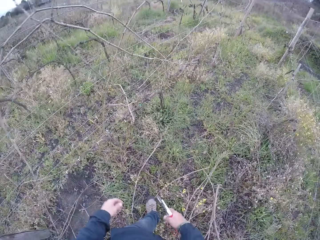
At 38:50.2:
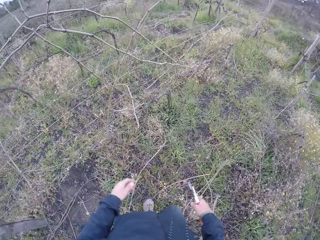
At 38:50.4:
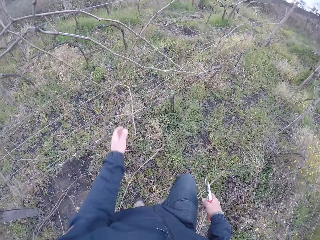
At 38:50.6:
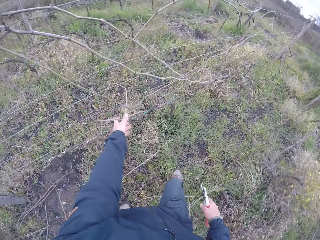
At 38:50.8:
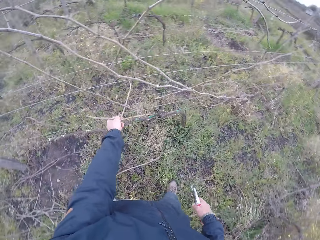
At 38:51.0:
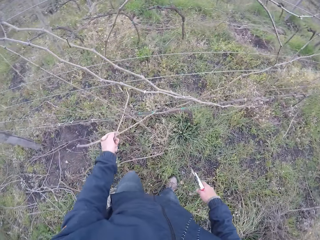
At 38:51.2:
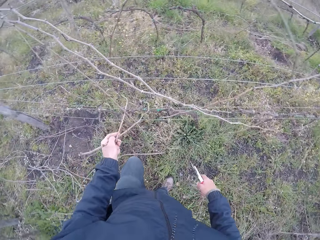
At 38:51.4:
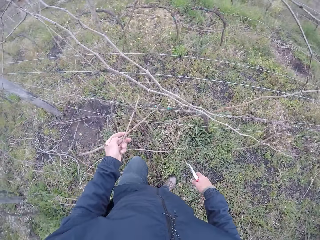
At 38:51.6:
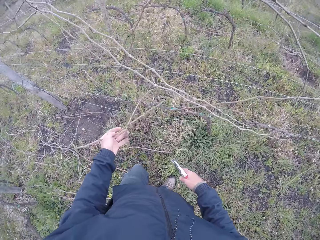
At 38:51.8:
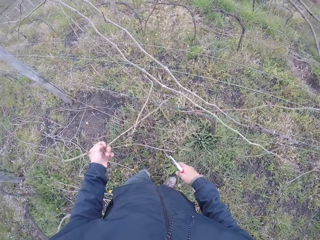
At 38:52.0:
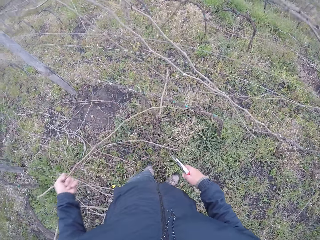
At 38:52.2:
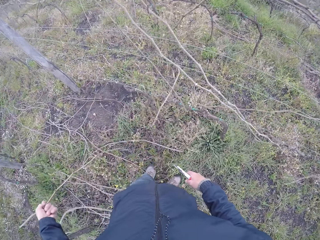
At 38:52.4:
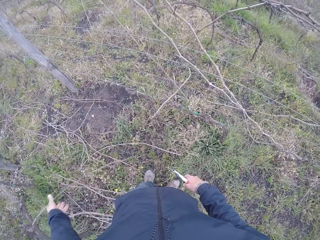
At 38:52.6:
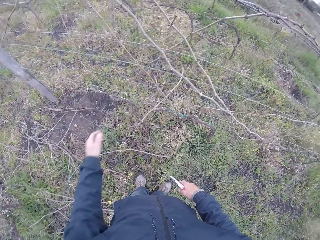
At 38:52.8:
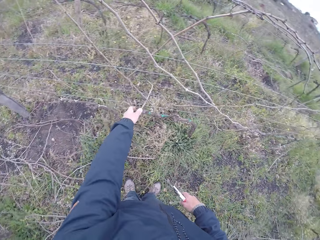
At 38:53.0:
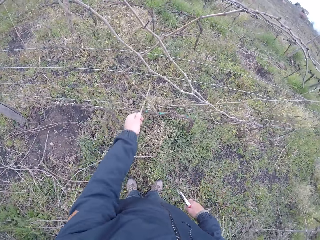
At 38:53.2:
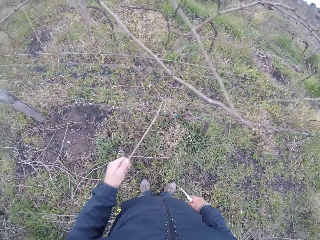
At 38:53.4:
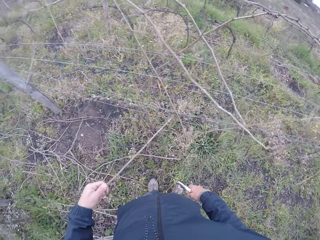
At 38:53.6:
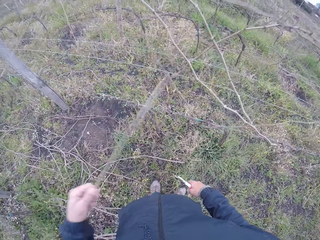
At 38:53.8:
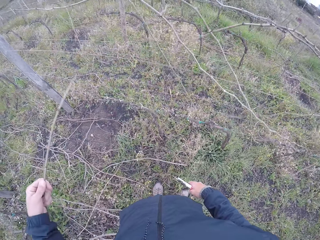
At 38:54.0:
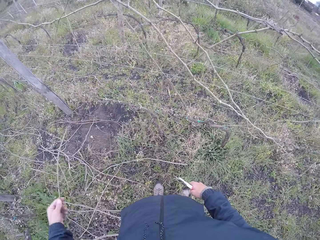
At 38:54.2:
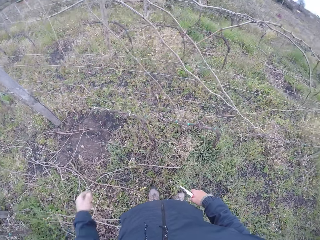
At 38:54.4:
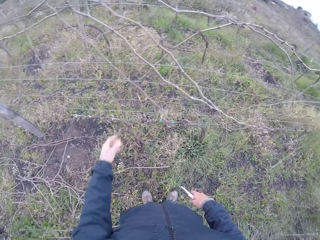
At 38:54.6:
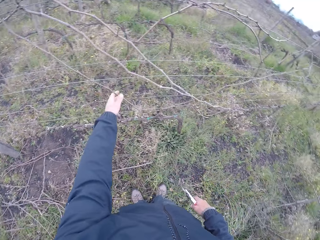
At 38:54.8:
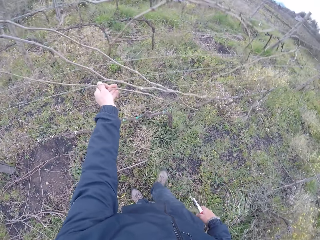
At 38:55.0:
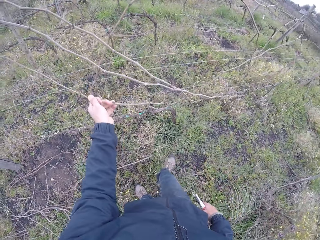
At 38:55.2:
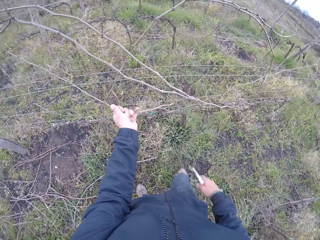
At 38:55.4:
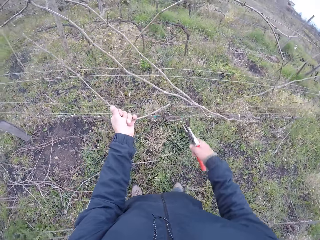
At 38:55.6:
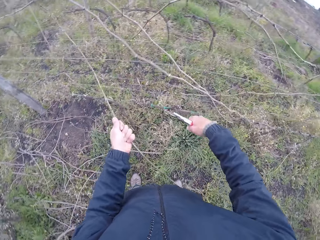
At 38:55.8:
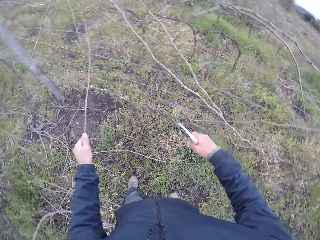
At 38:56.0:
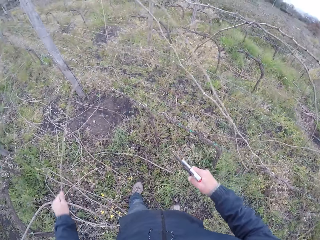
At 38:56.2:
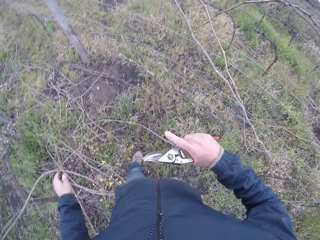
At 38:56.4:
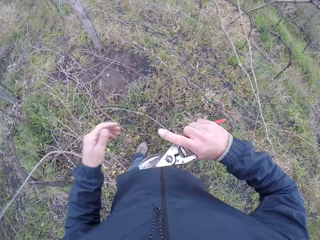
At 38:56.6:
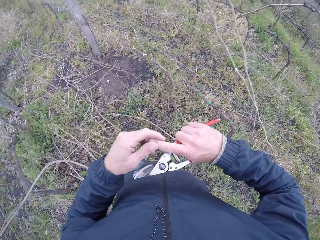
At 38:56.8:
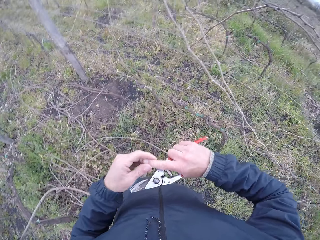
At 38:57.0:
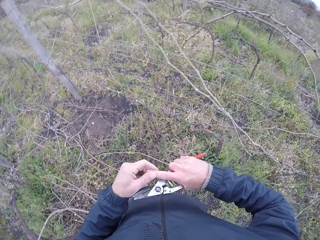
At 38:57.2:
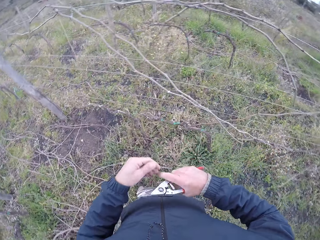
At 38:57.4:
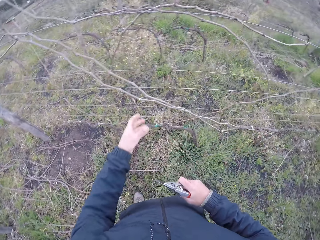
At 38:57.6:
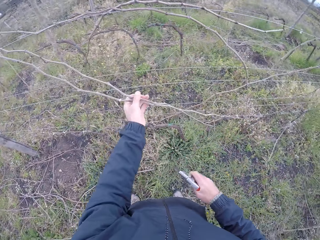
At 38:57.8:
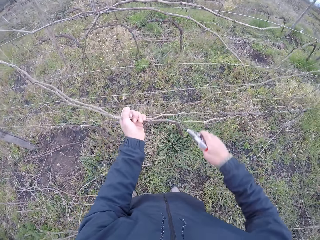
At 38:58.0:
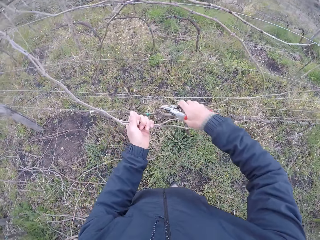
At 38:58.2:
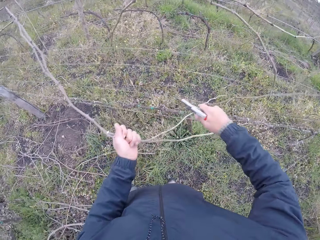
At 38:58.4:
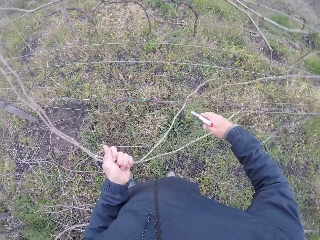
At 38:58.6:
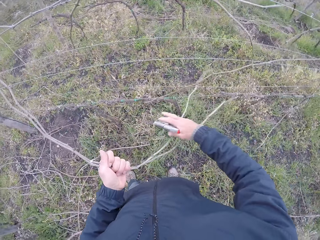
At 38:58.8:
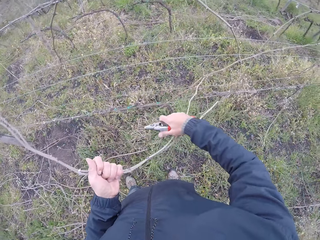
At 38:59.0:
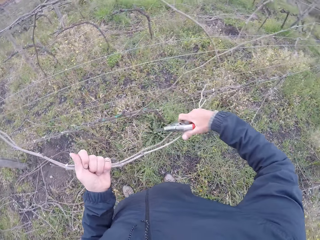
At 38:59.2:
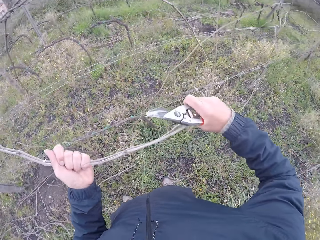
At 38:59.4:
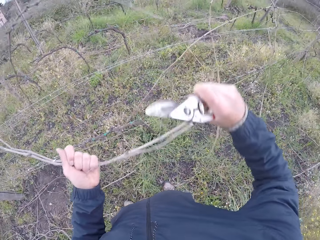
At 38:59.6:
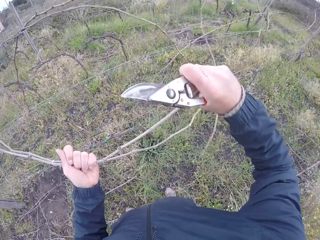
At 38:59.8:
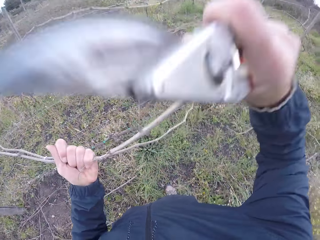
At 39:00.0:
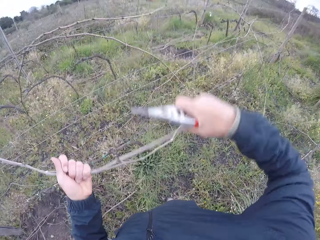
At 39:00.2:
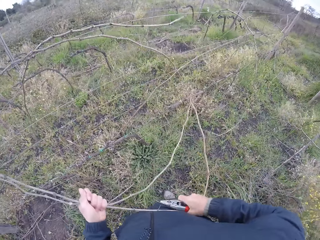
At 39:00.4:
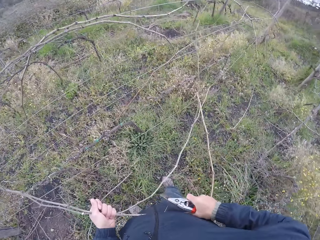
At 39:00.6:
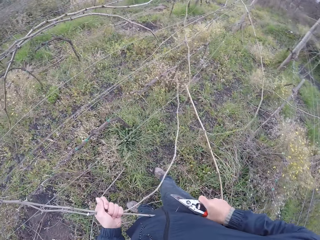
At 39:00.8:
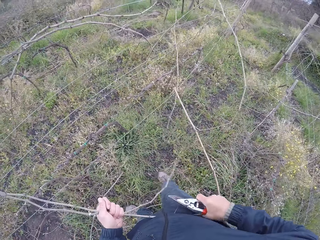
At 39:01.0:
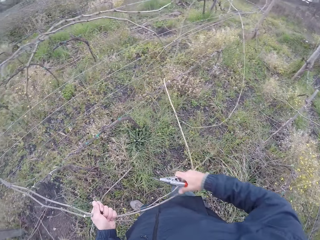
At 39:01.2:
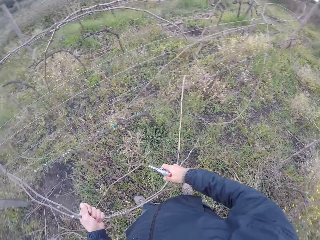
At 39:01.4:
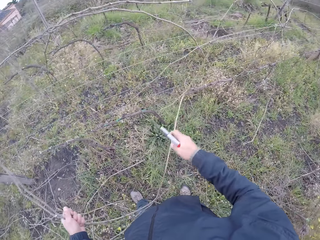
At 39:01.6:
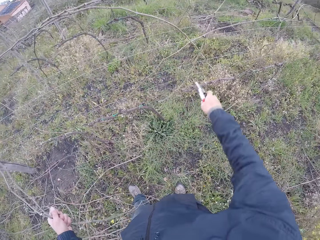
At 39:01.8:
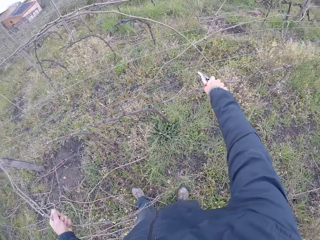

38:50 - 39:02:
The camera wearer stretches the hand. He pulls a stick on the barbed wire fence with his left hand. He drops the stick on the floor with the left hand. He pulls a stick on the barbed wire fence with his left hand. He drops the stick on the floor with the left hand. He stretches the hand. He pulls a stick on the barbed wire fence with his left hand. He drops the stick on the floor with the left hand. He holds a finger. He pulls a stick on the barbed wire fence with his left hand. He cuts firewood. He pulls the stick on the barbed wire fence with both hands.

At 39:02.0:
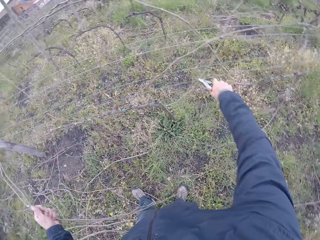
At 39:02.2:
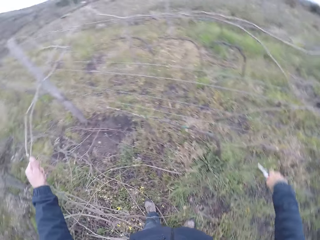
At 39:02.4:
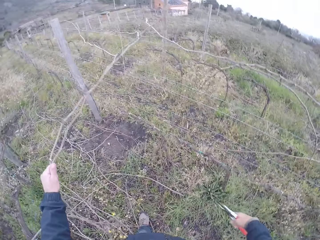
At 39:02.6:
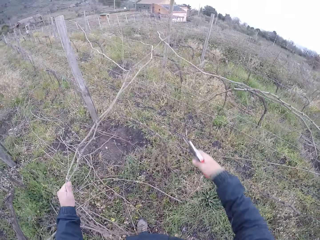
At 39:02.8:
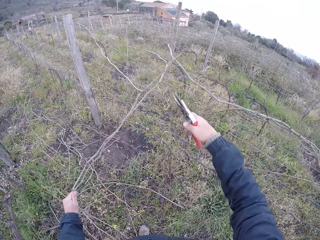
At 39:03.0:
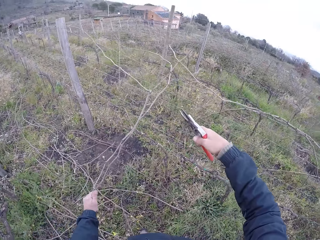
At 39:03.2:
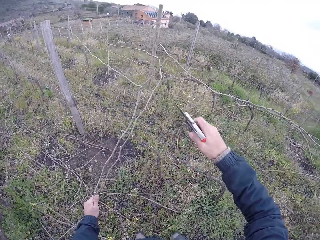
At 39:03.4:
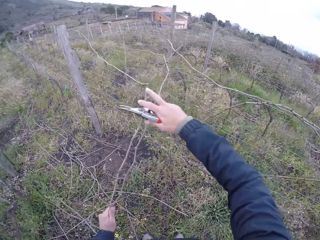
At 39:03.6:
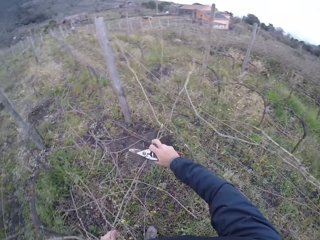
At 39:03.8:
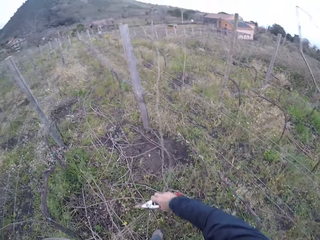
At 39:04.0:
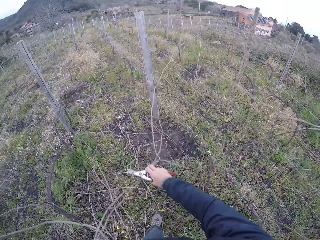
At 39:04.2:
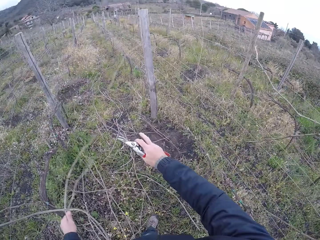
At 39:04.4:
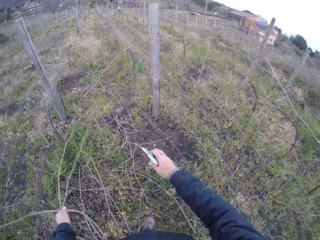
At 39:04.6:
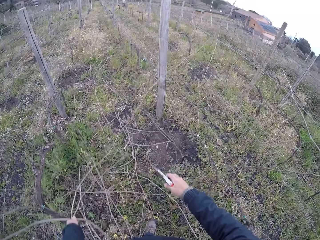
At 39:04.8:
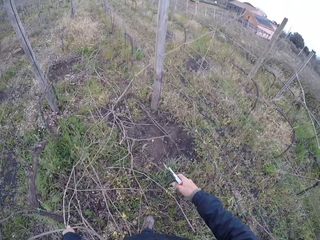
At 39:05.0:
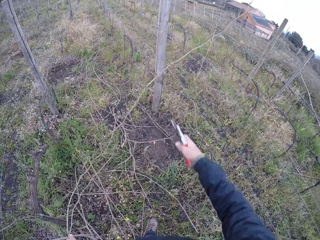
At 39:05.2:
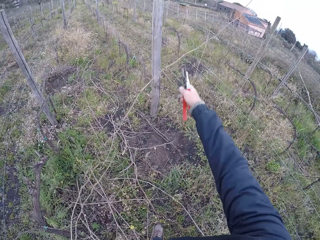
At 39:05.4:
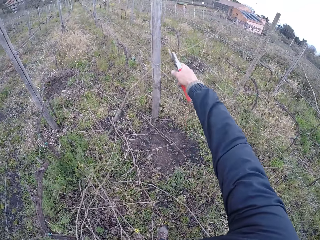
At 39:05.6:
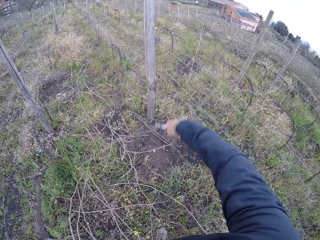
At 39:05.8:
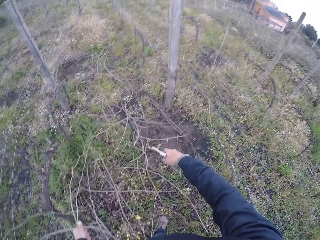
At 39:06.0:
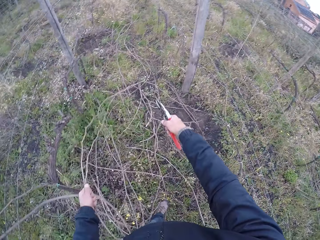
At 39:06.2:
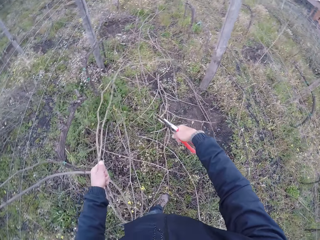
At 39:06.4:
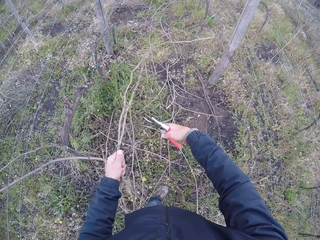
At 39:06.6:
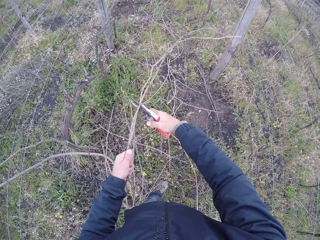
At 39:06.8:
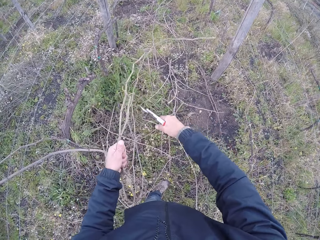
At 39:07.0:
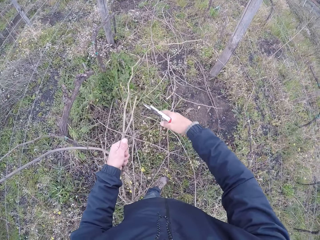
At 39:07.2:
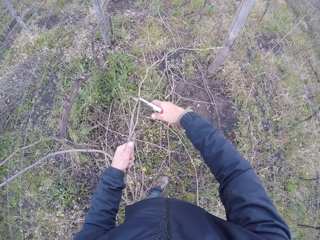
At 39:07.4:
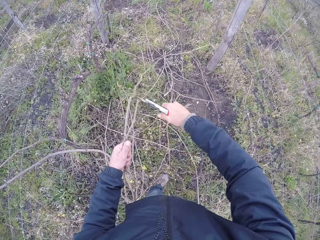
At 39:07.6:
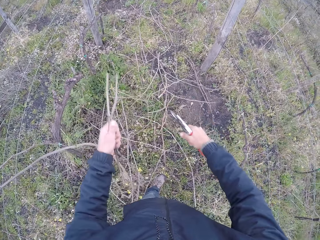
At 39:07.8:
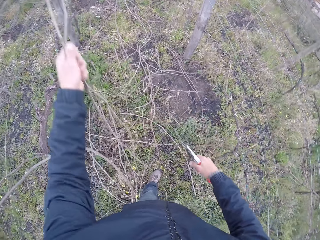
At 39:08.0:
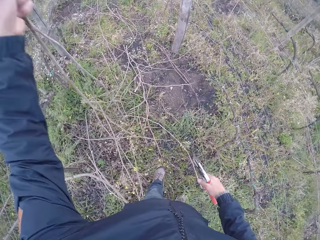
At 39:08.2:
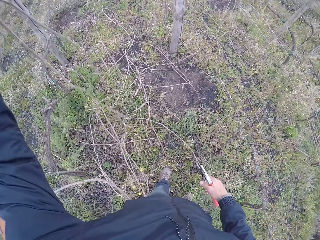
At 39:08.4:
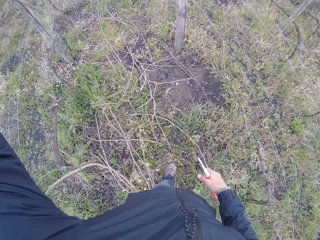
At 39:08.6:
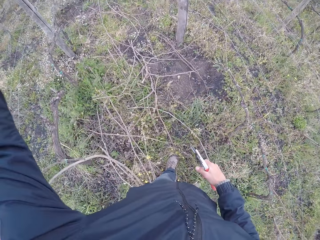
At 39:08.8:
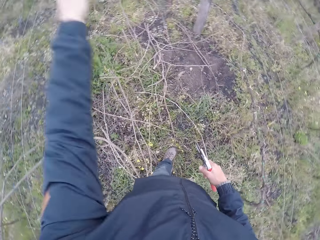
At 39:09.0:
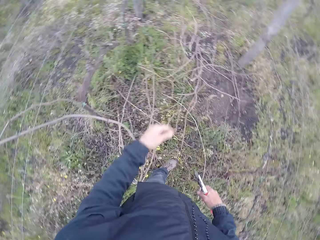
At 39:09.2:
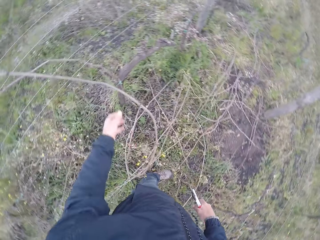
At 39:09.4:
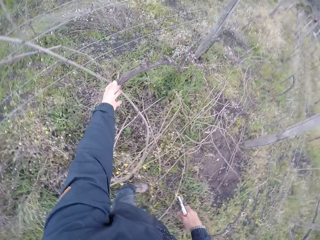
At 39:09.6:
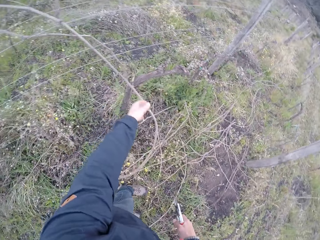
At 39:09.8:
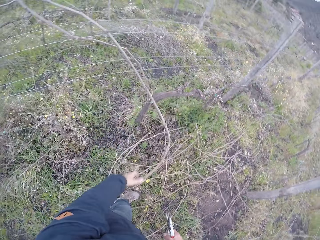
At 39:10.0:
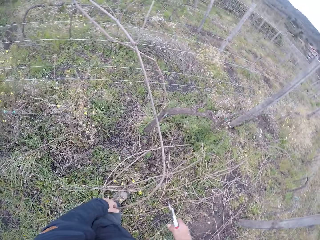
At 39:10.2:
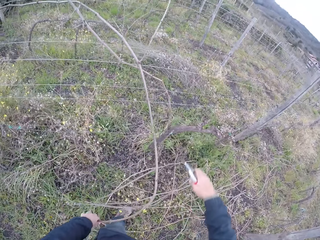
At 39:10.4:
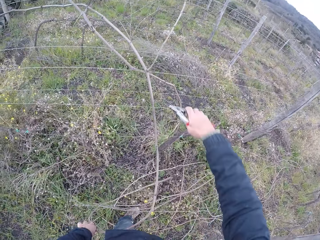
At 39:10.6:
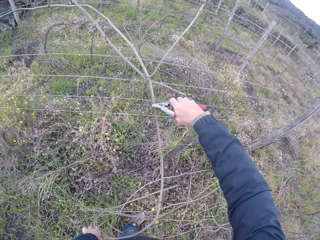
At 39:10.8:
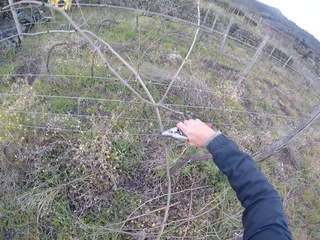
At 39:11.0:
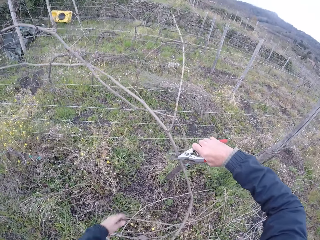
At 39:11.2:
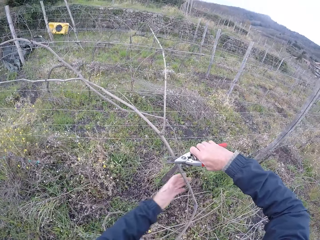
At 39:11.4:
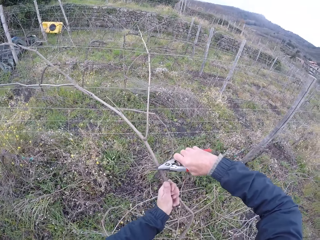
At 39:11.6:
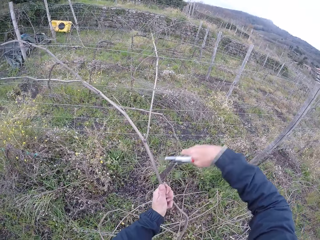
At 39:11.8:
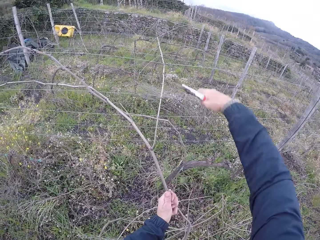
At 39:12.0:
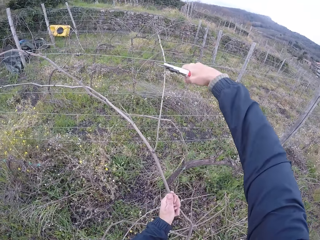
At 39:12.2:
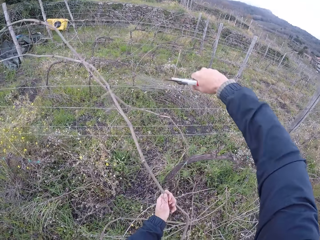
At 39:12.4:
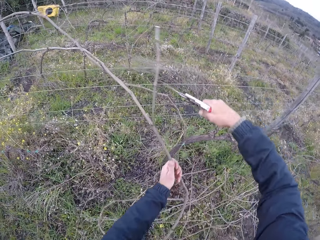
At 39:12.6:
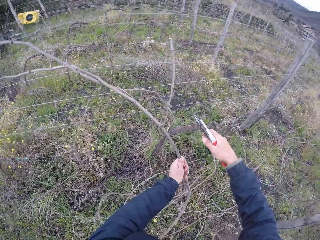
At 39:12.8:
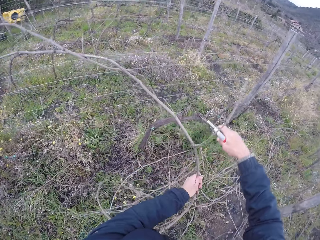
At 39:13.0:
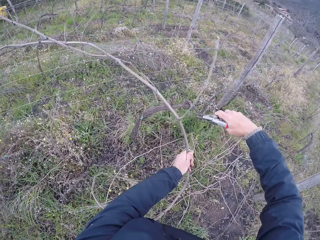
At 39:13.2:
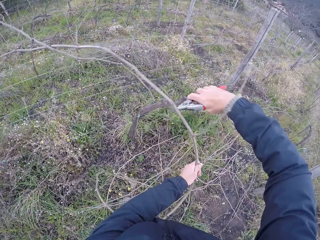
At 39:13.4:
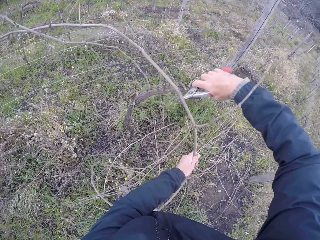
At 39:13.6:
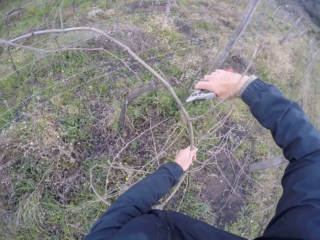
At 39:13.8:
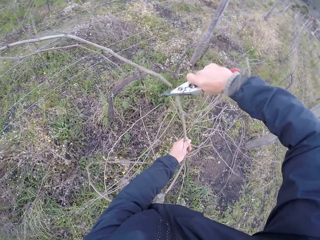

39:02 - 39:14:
The camera wearer stretches the right hand. He hits the sticks on the barbed wire fence with his right hand. He pulls firewood with both hands. He hits the sticks on the barbed wire fence with his right hand again. He cuts the stick with the stick cutter in his right hand. He cuts another firewood. He drops the sticks on the floor with the left hand. He lifts up firewood. He pulls a stick on the barbed wire fence with his left hand. He pulls the stick with the stick cutter in his right hand. He cuts the stick with the stick cutter in his right hand. He cuts firewood. He pulls firewood.
